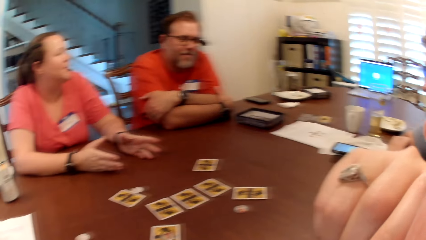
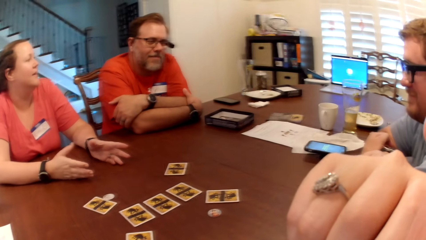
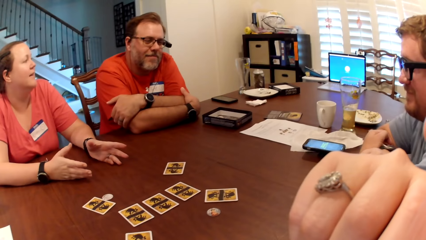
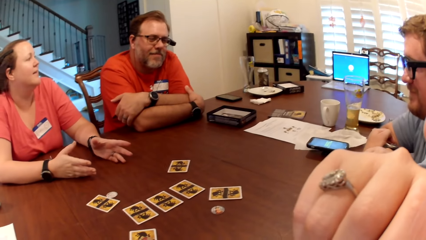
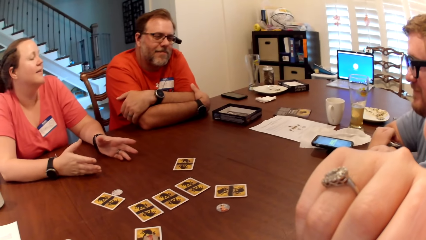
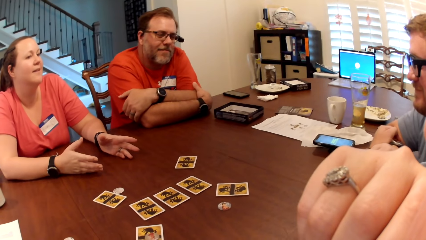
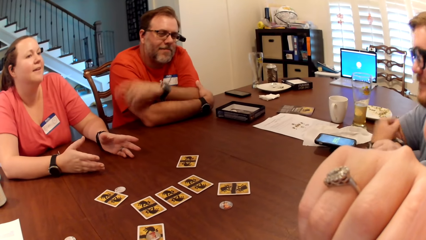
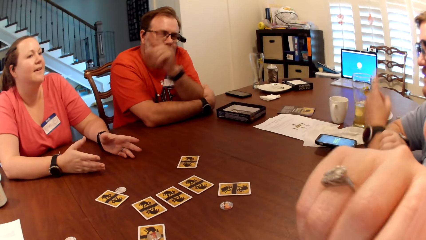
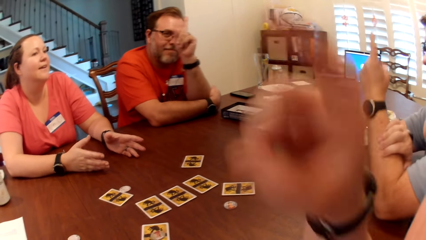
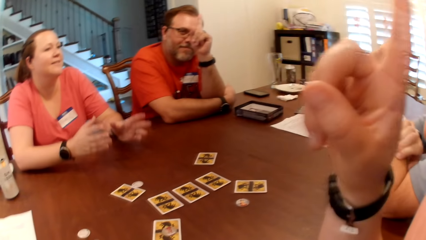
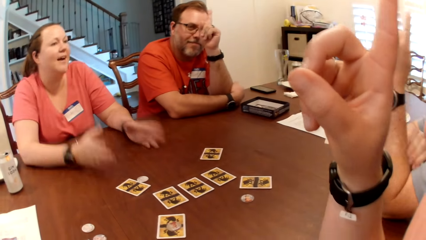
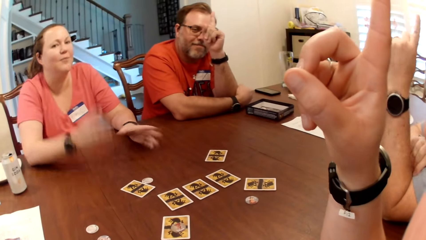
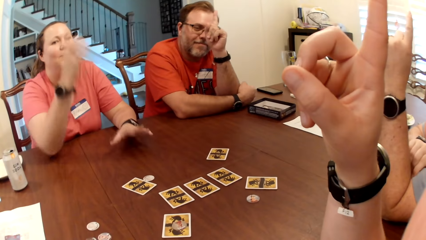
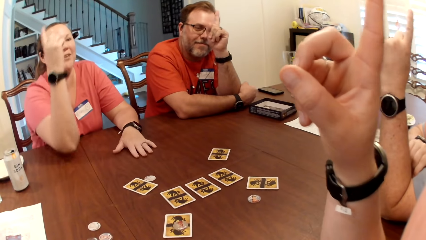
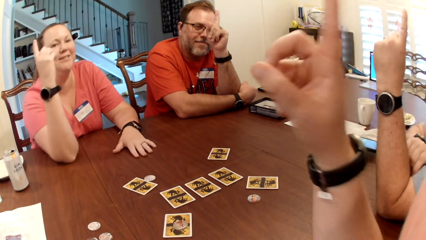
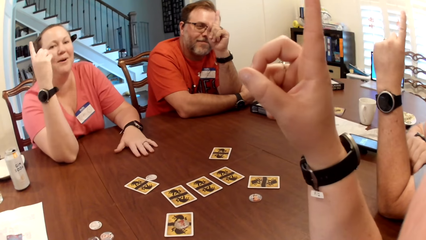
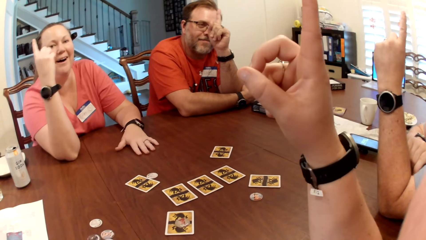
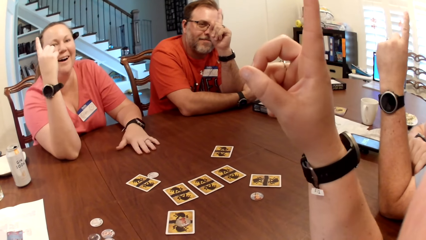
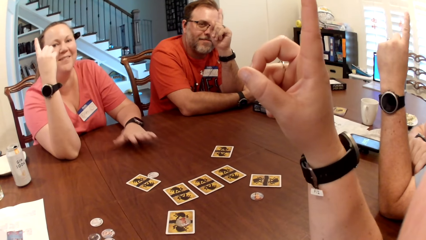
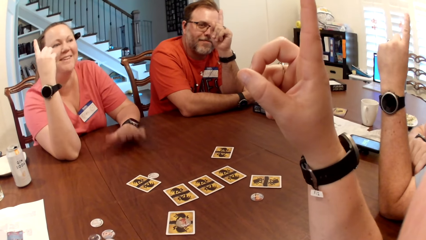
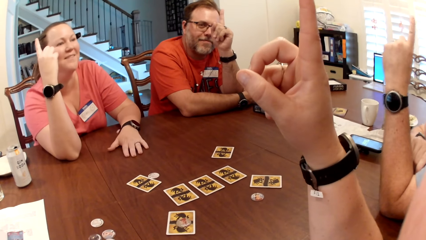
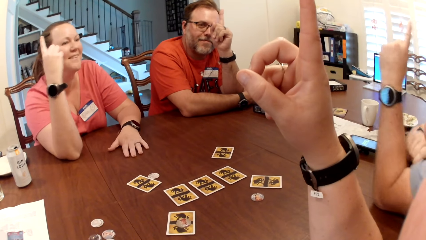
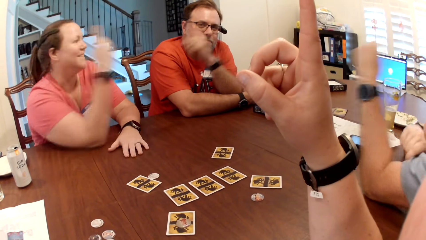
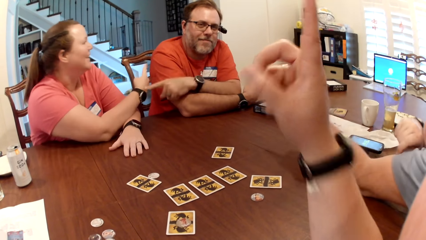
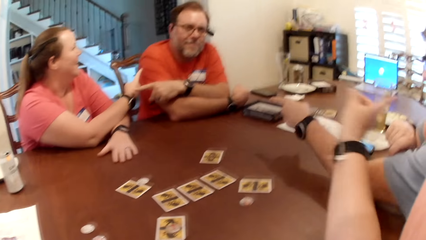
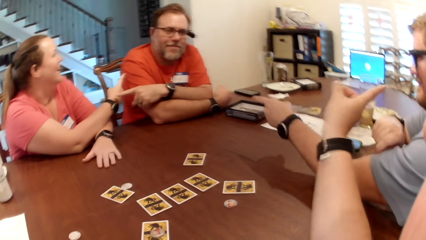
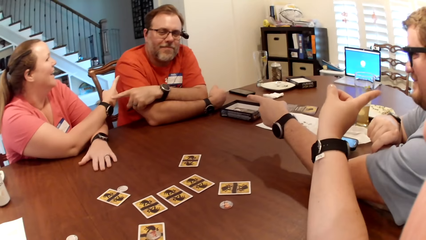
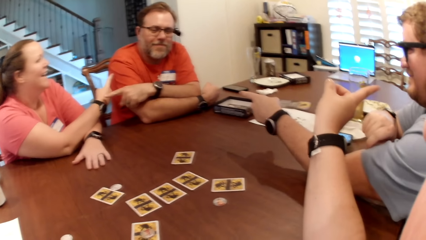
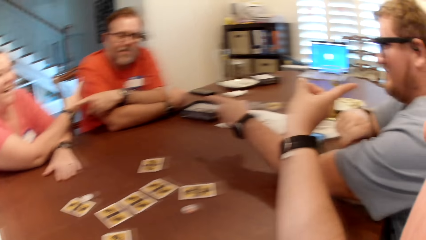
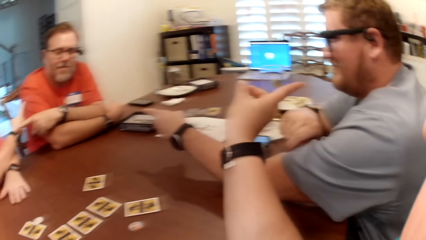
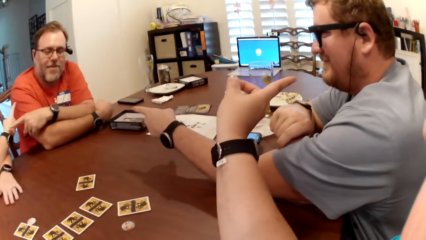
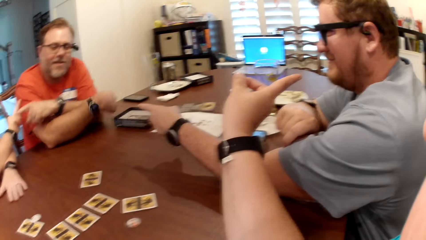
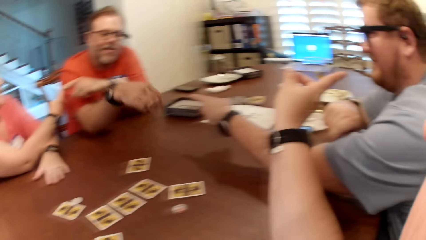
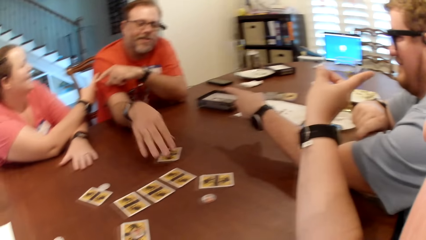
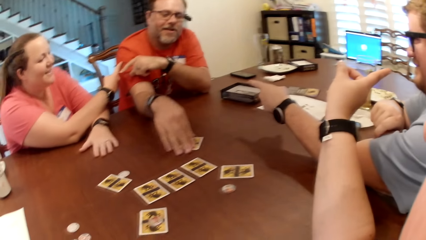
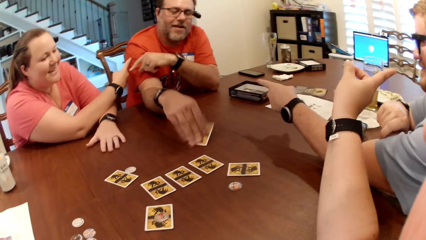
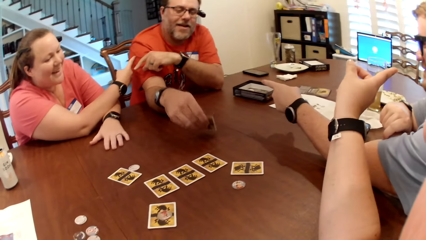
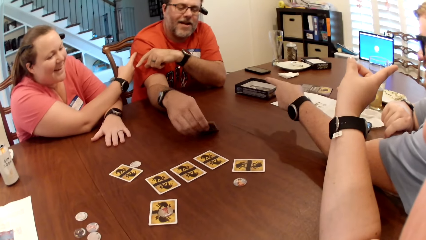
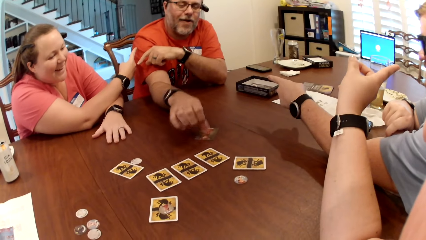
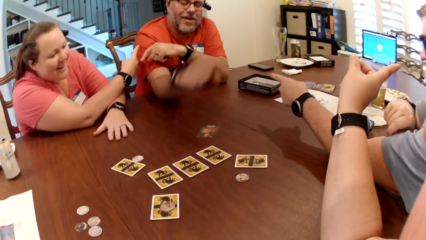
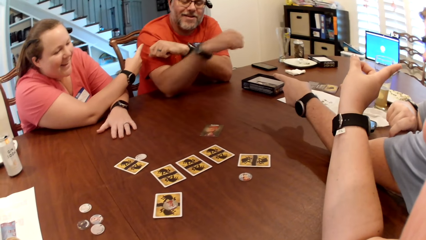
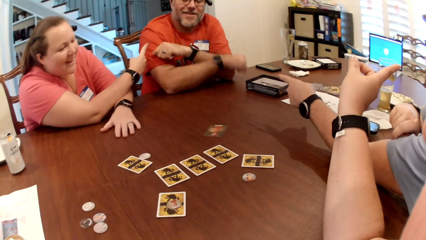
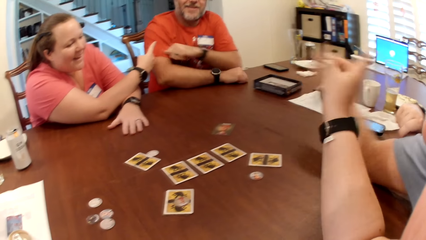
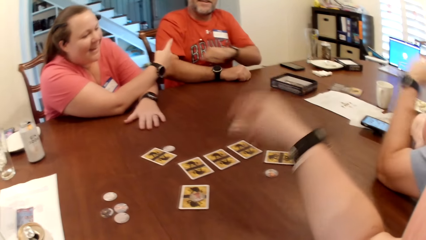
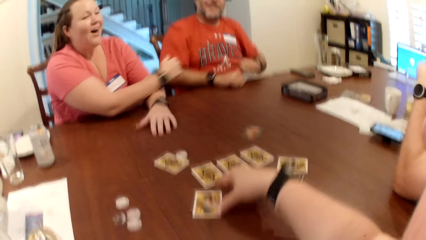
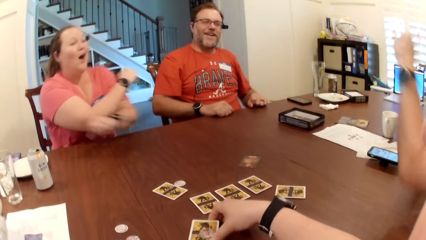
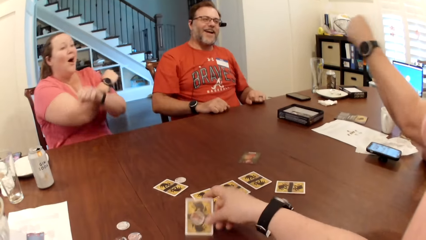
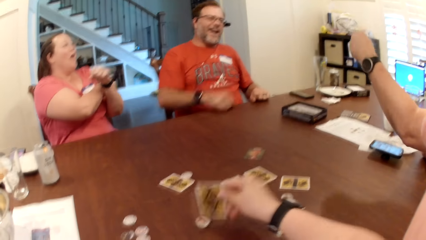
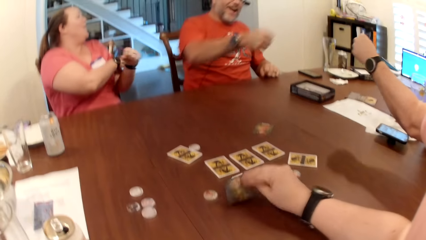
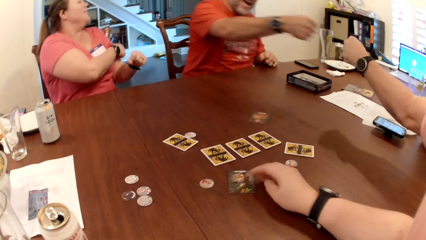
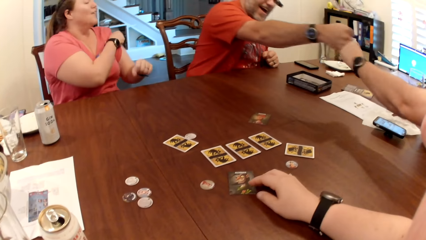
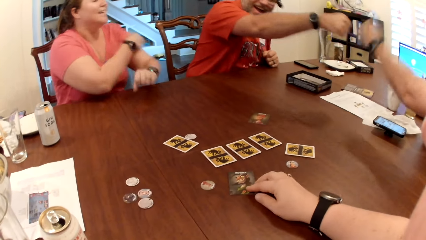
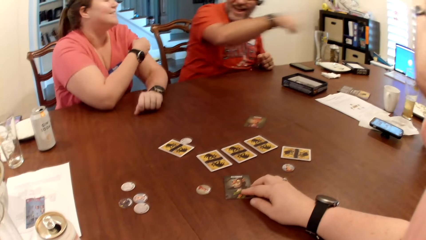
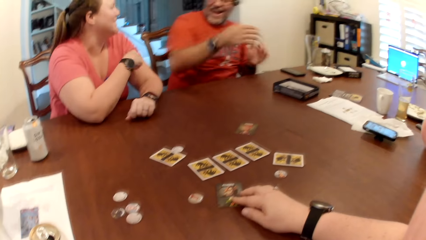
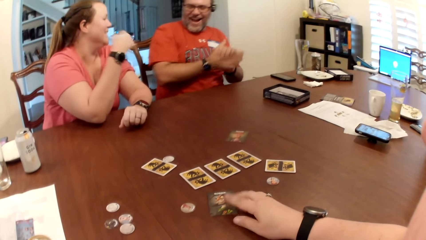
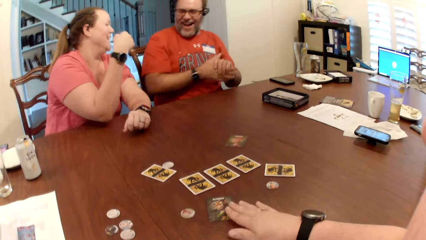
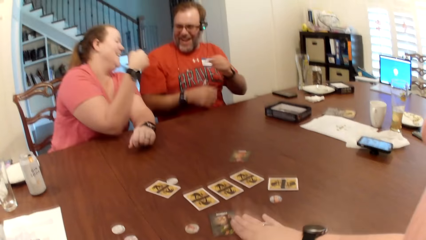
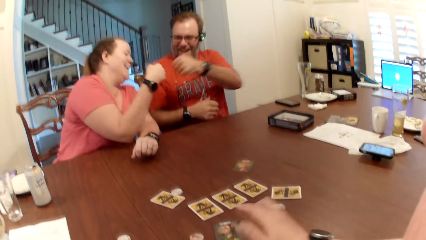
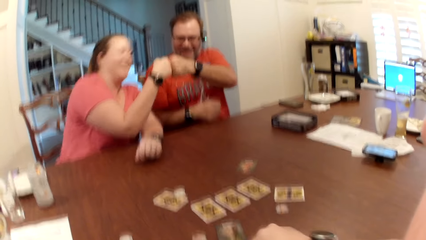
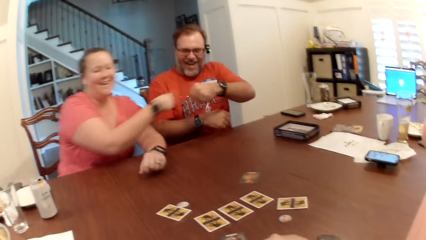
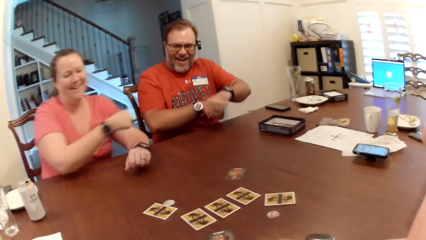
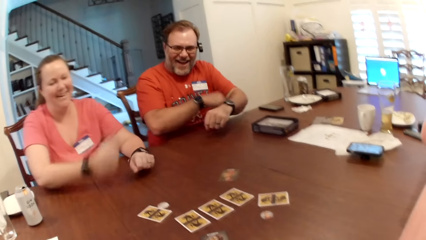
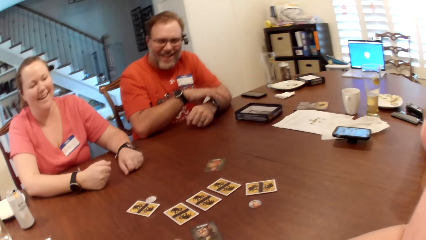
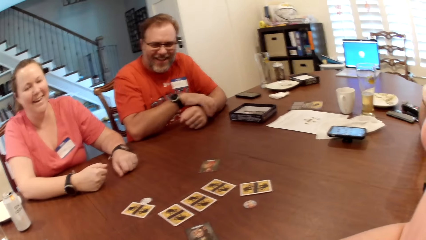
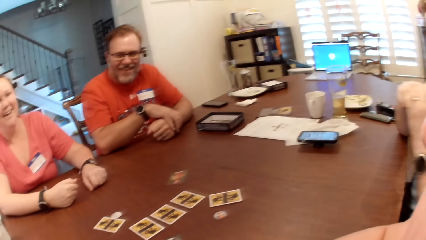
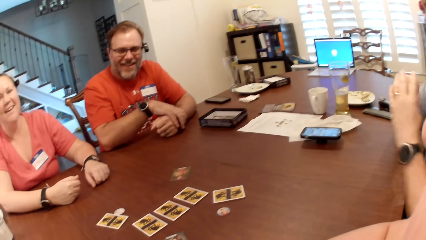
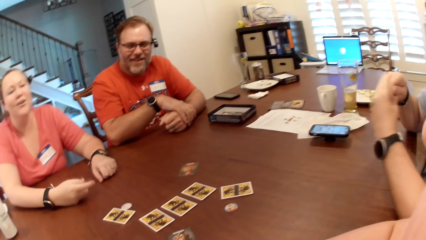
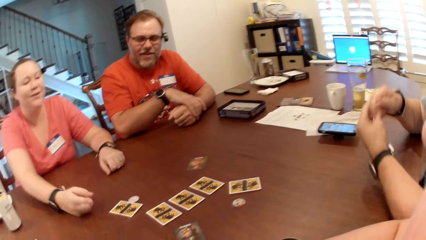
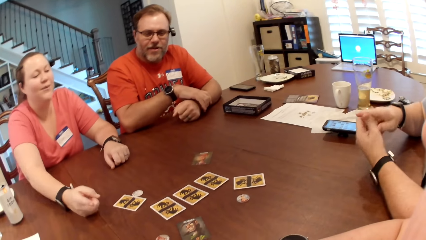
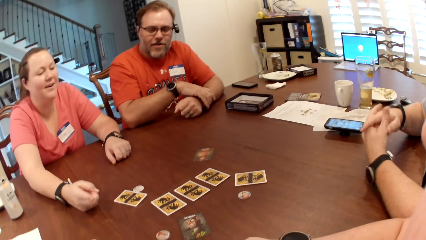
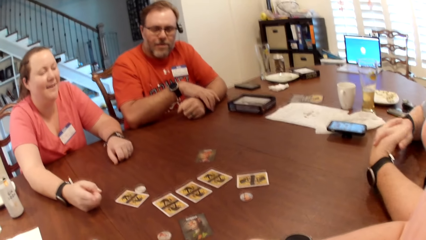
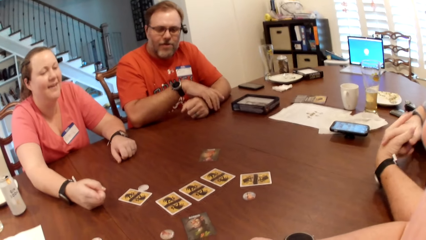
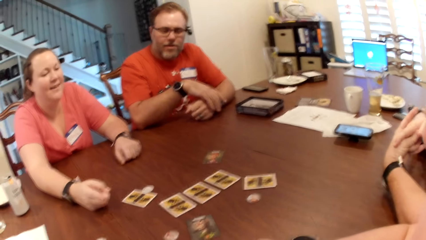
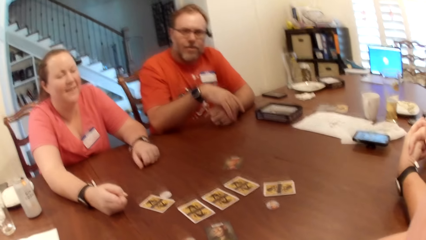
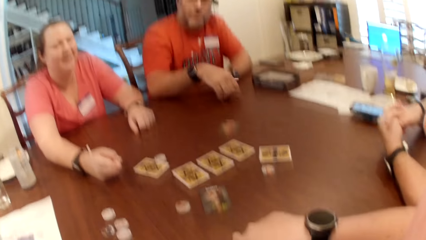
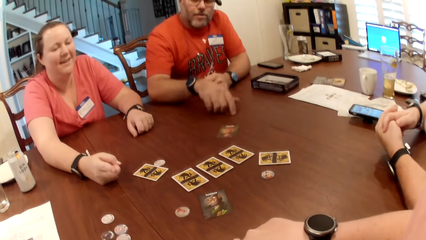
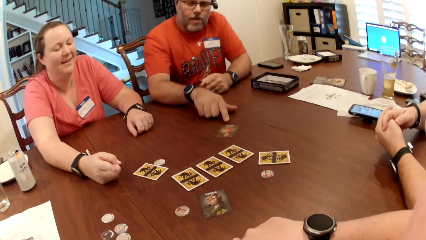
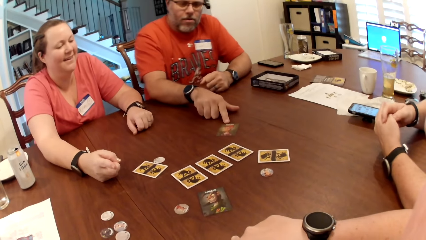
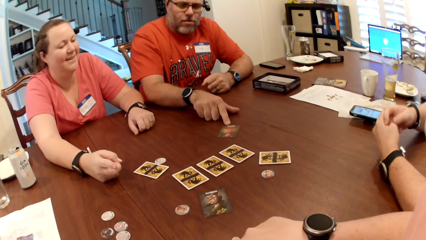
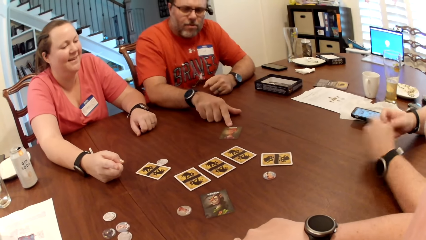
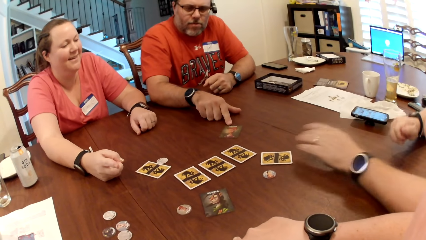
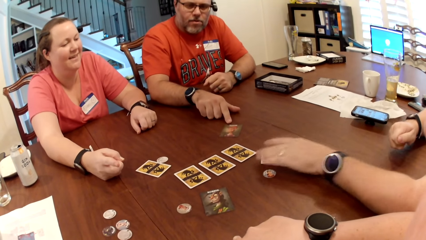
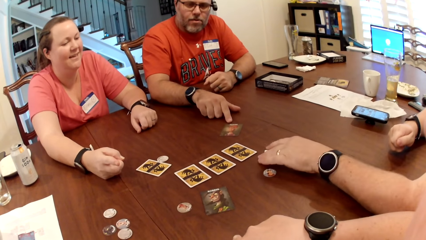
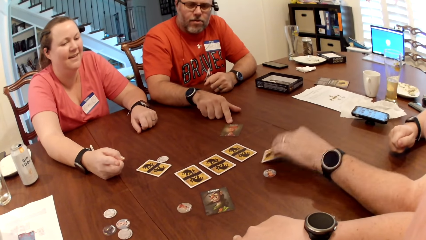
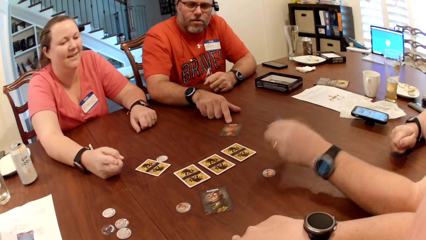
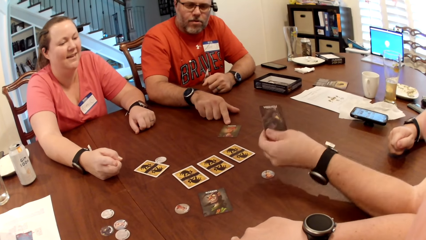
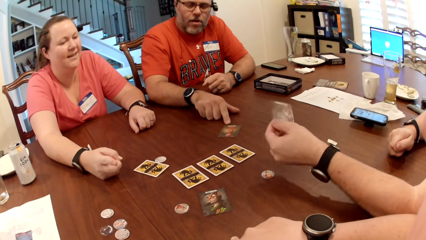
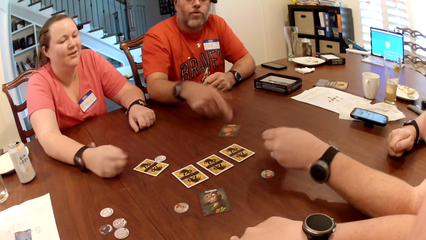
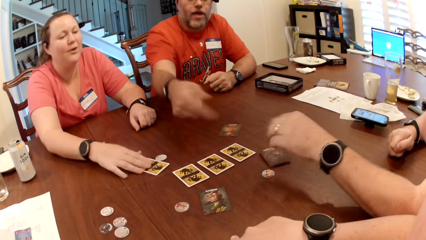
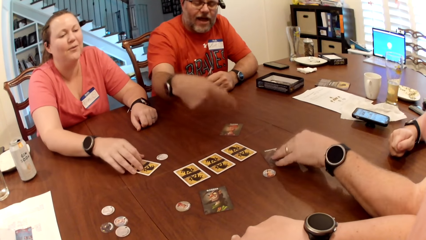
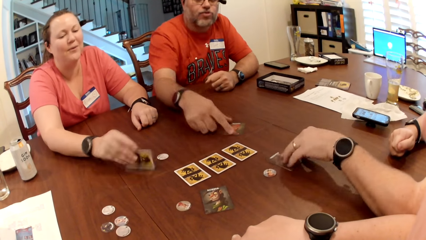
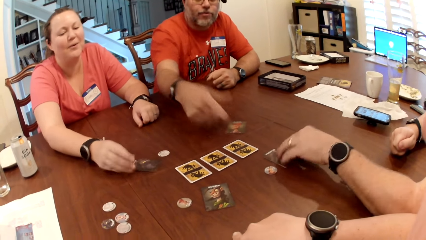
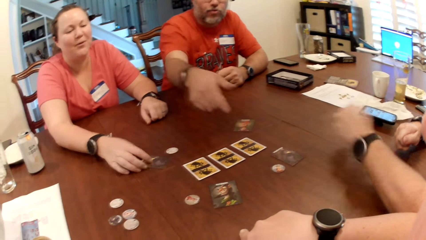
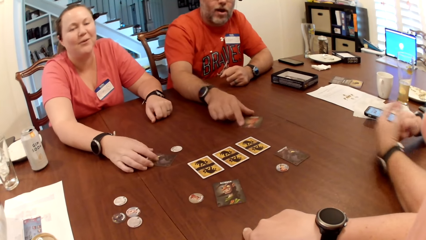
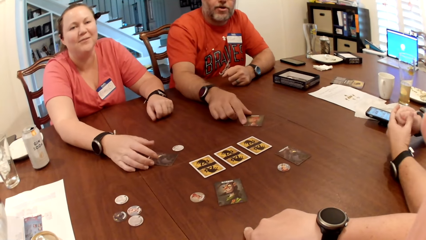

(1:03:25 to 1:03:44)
The camera wearer lifts her right hand. A man lifts his left hand. Another man lifts his left hand. The camera wearer gestures. A woman lifts her right hand. The woman points to the first man with her right hand. The first man points to the woman with his left hand. The other man points to the first man with his left hand. The camera wearer points to the other man with her right hand. The first man turns a card on the table with his right hand. The camera wearer flips a card on the table with her right hand. She picks up a card on the table and converses with the other man, the first man and the woman. The other man and the first man hit their left knuckles together. The camera wearer touches the card. The first man hits his left knuckles with the woman's right knuckles. The camera wearer knocks the table with her right hand. The woman responds to the camera wearer. The first man points to a card on the table with his right fingers. The woman flips a card on the table with her left hand. The woman flips a card on the table with her right hand.
